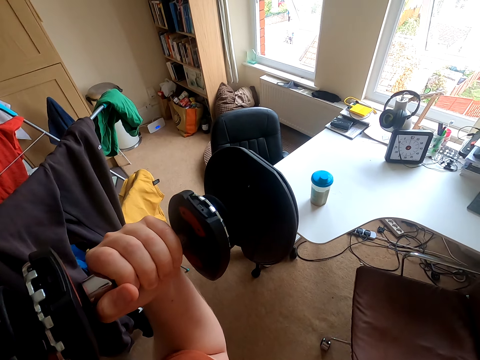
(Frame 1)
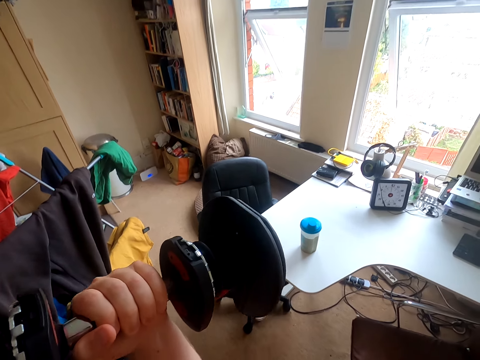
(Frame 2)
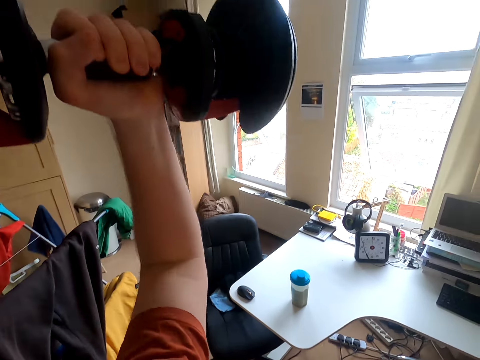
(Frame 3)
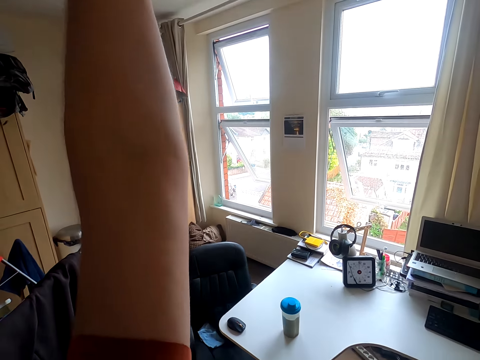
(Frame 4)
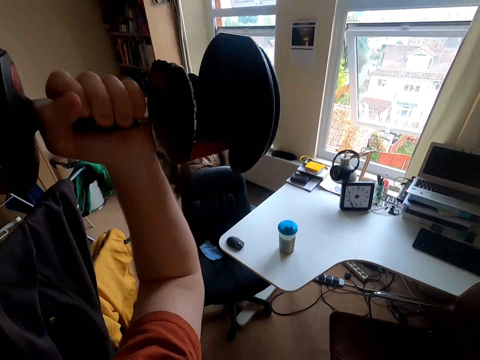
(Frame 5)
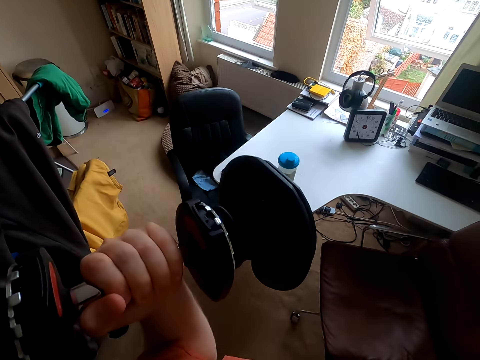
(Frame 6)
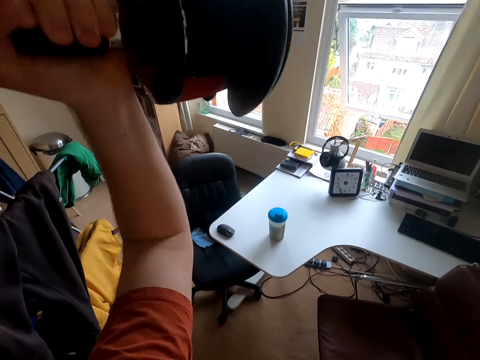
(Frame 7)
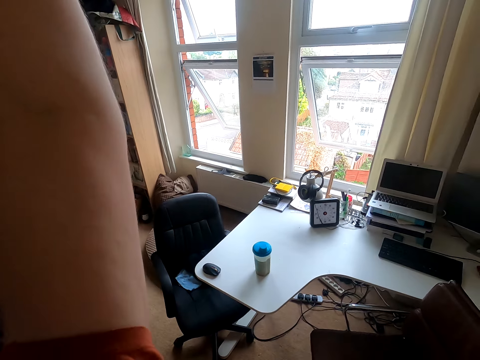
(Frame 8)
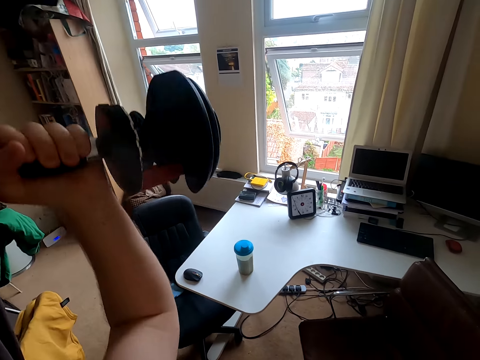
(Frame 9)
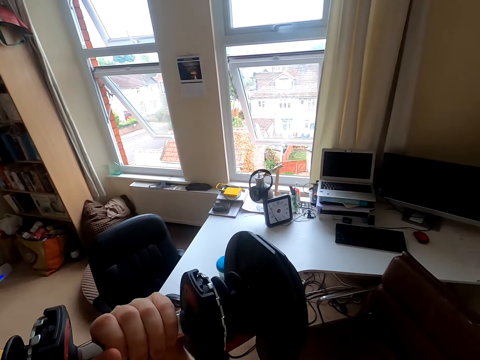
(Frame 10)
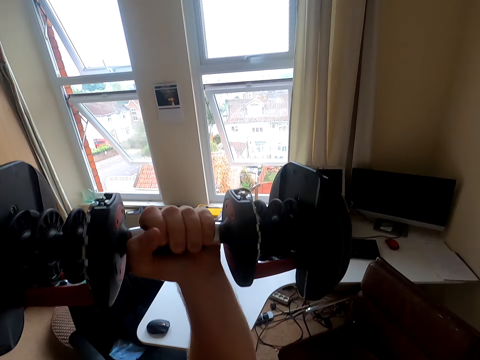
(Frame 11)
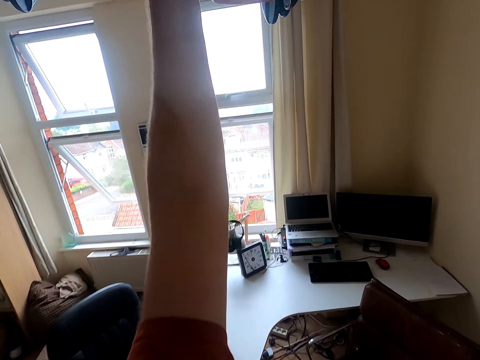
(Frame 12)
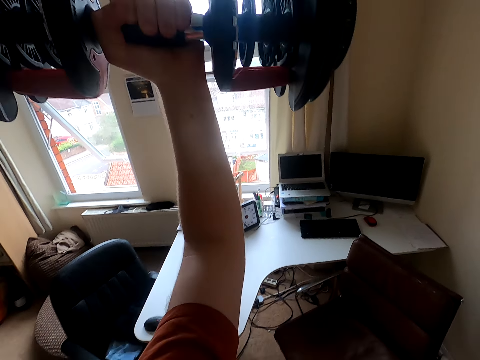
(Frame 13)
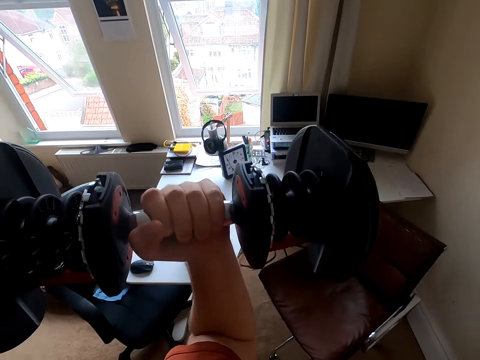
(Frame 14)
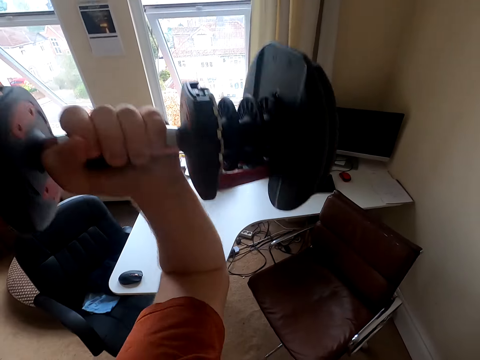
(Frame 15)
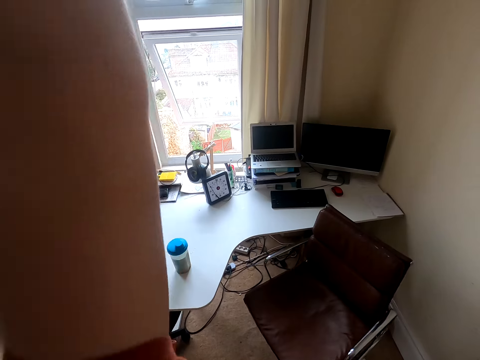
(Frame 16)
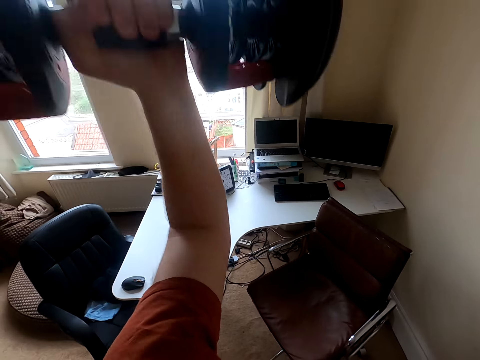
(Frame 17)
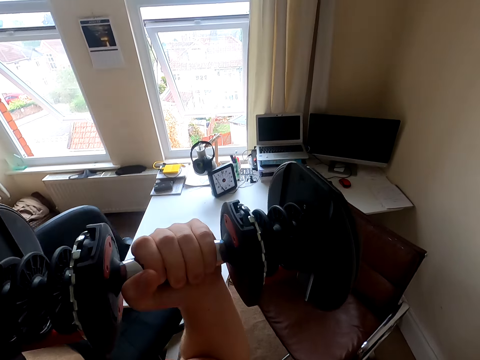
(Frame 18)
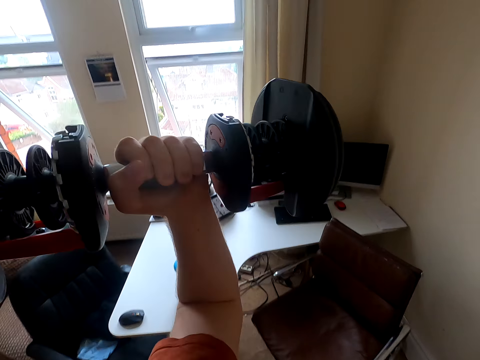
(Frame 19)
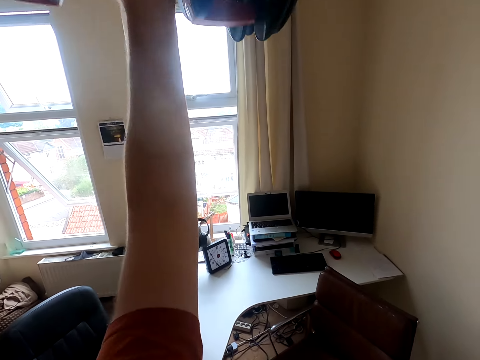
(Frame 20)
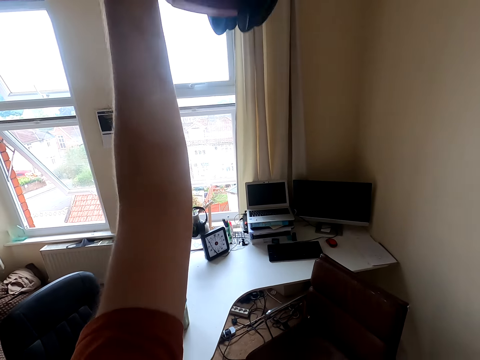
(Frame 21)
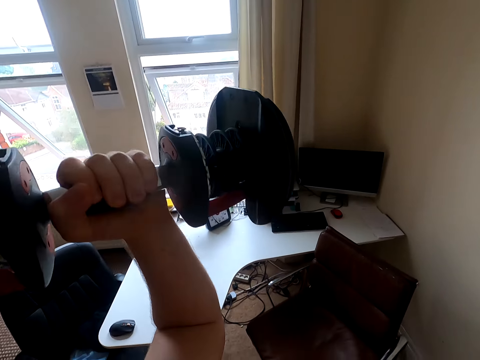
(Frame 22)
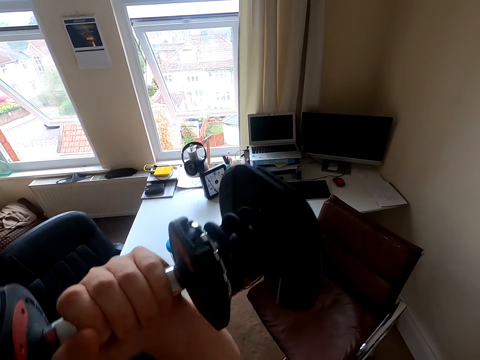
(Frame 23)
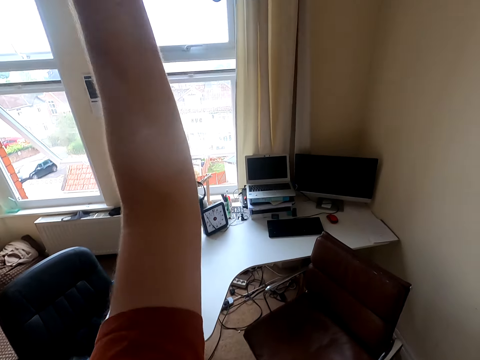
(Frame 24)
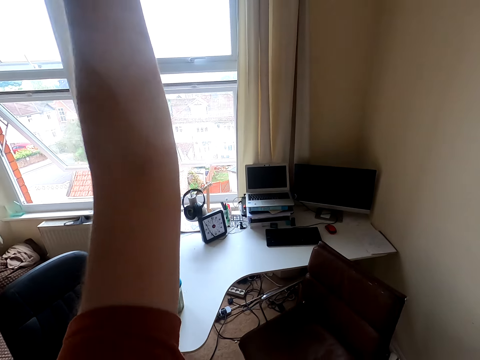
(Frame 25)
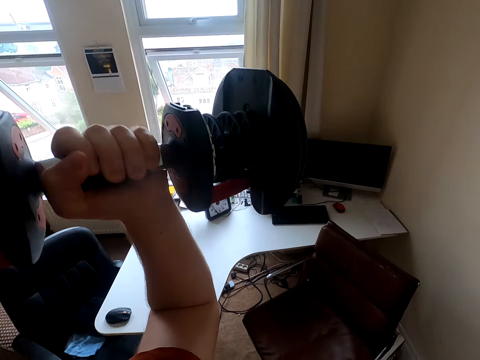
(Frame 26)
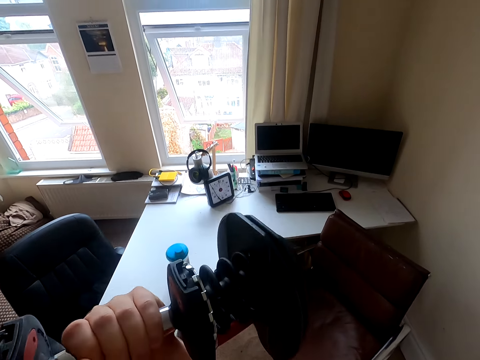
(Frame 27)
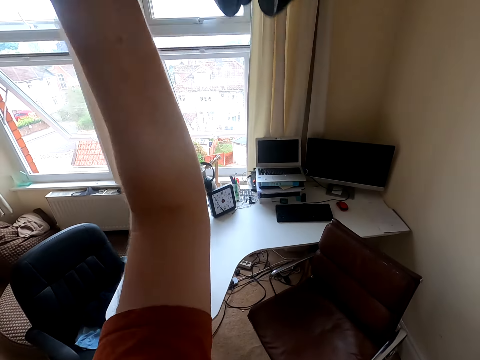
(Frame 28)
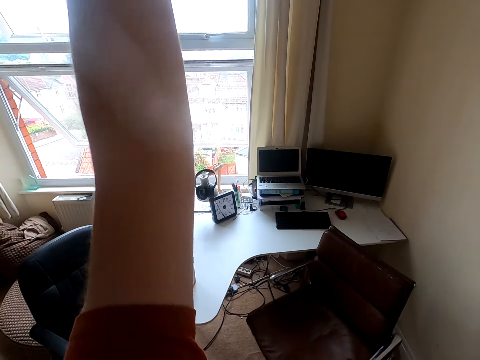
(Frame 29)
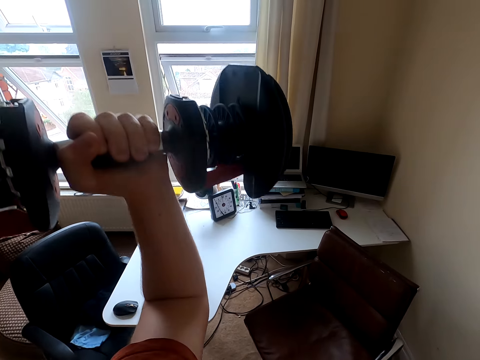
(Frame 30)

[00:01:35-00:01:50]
The camera wearer puts the dumbbell down. They lift up the dumbbell. They put the dumbbell down. They lift up the dumbbell. They put the dumbbell down. They lift up the dumbbell. They put the dumbbell down. They lift up the dumbbell. They put the dumbbell down. They lift up the dumbbell. They put the dumbbell down. They lift up the dumbbell.

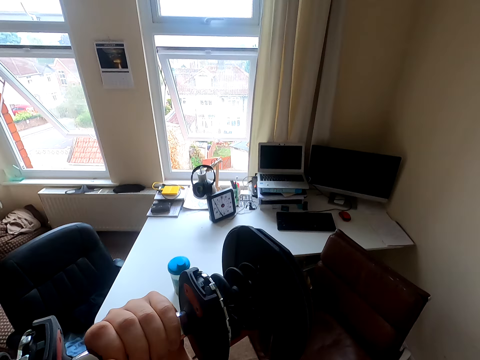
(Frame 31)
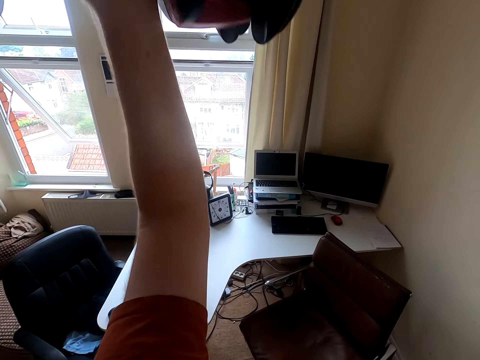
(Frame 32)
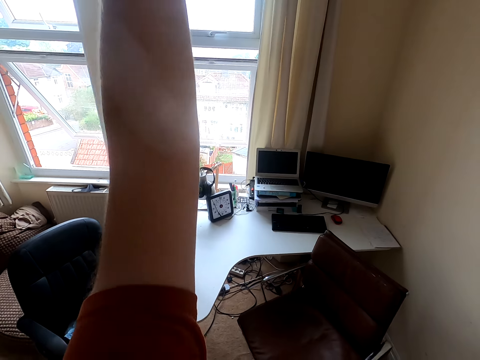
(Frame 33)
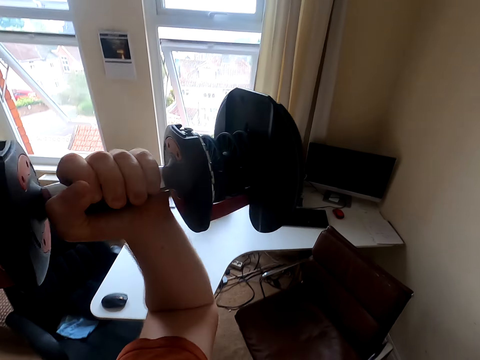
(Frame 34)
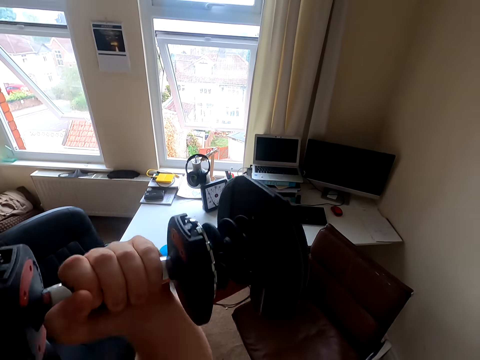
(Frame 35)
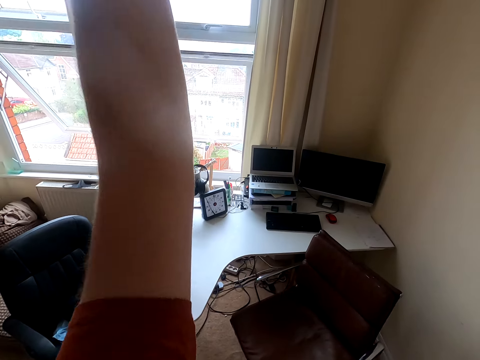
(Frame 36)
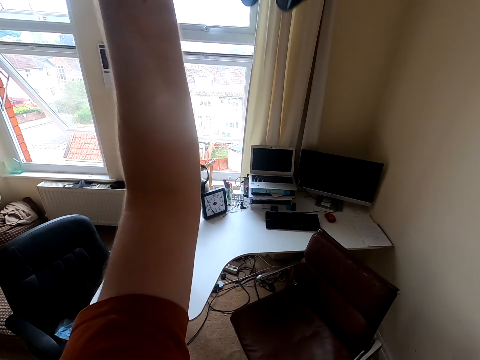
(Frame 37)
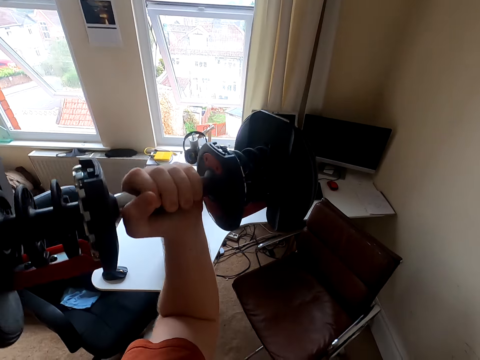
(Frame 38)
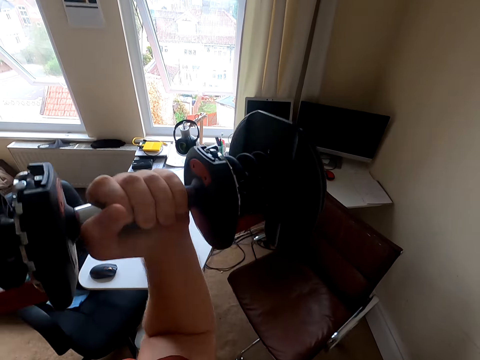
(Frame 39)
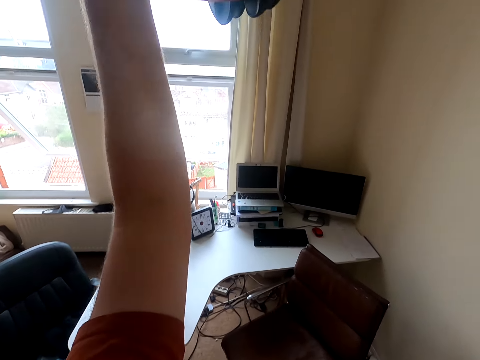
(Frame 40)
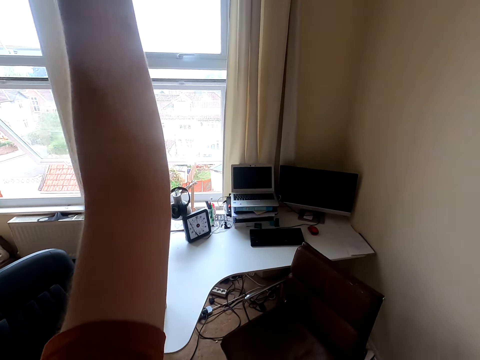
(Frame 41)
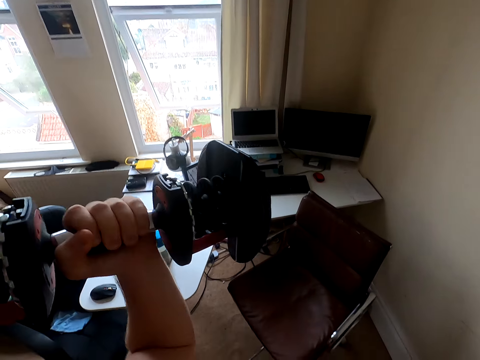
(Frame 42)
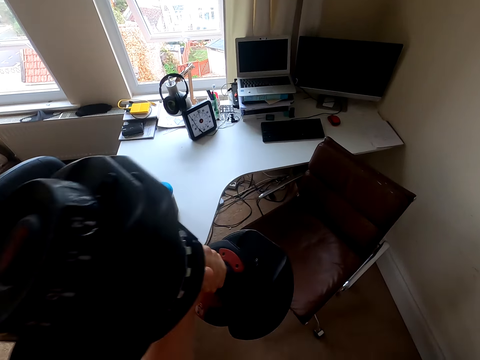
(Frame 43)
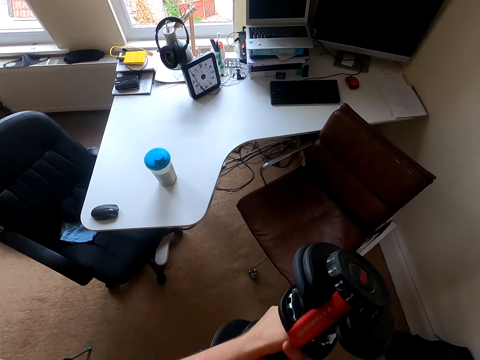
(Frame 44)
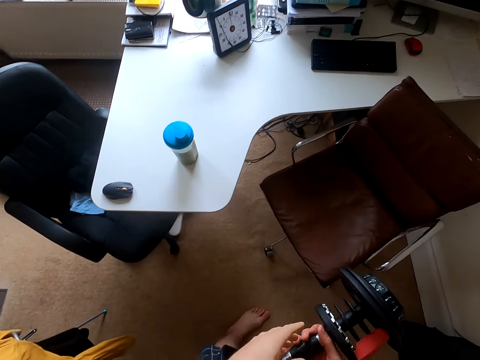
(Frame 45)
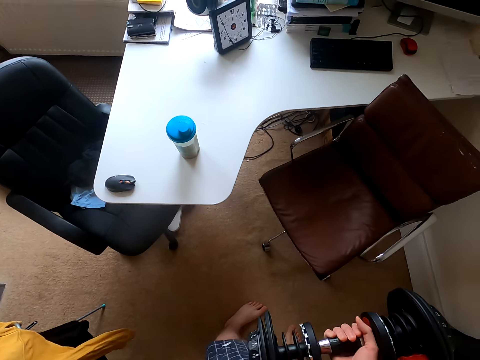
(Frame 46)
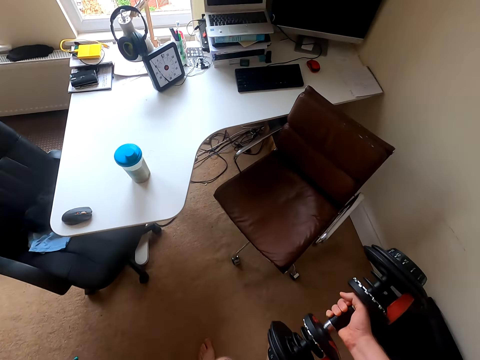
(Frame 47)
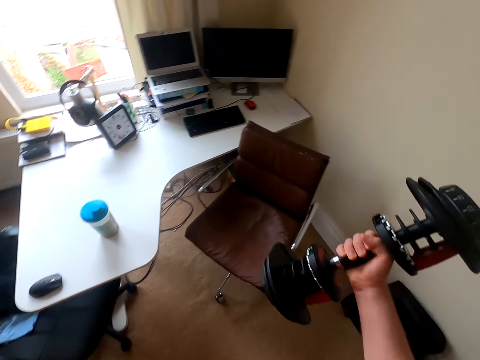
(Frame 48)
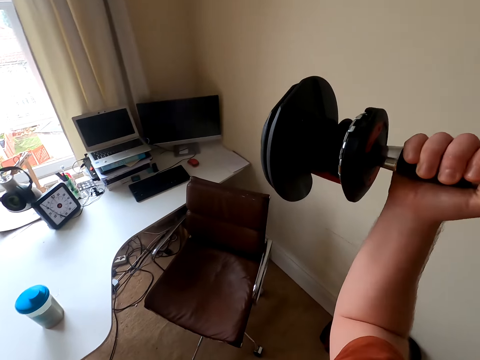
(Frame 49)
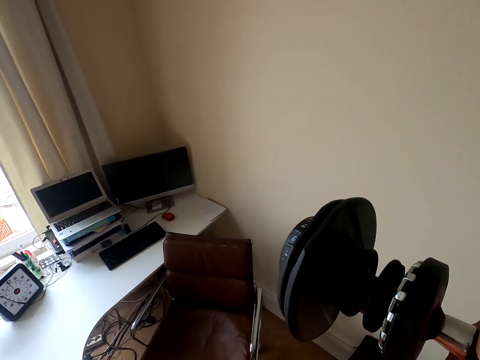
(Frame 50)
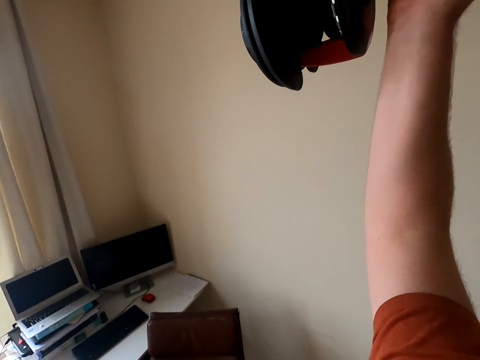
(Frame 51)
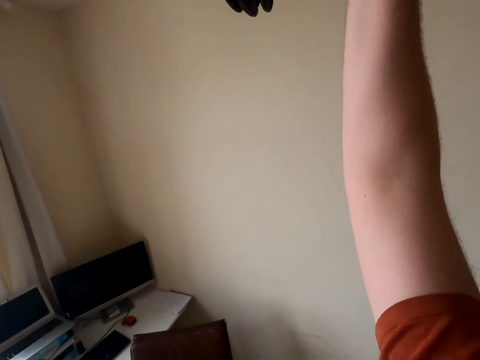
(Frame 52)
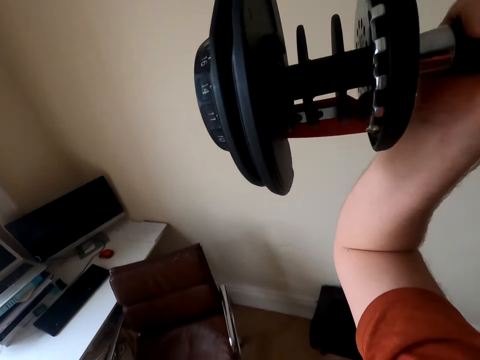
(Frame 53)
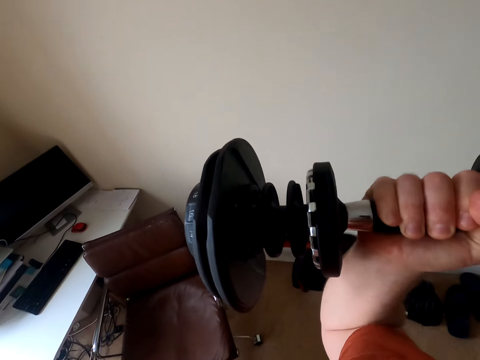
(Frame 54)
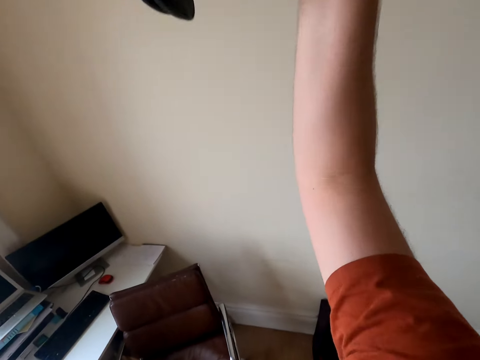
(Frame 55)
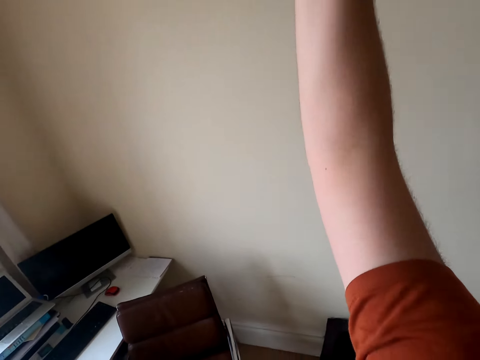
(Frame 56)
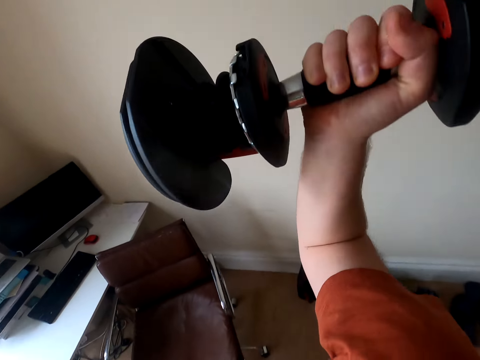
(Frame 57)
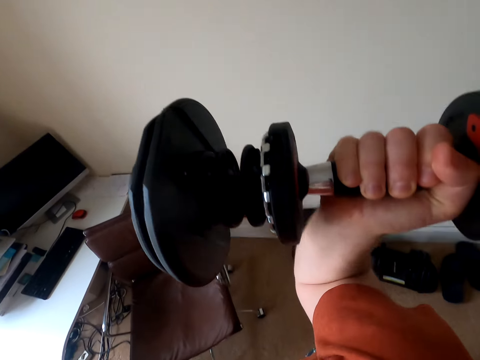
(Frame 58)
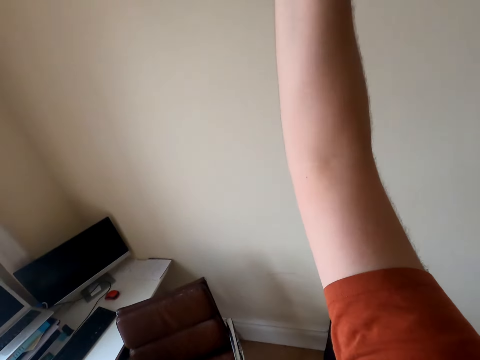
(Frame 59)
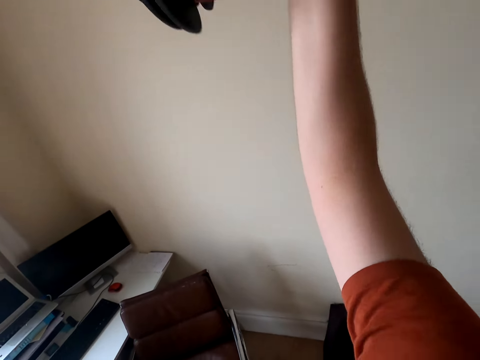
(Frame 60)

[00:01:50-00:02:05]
The camera wearer puts the dumbbell down. They lift up the dumbbell. They put the dumbbell down. They lift up the dumbbell. They put the dumbbell down. They lift up the dumbbell. They put the dumbbell down. They exchange the dumbbell to the other hand. They breathe. They lift up the dumbbell. They put the dumbbell down. They lift up the dumbbell. They put the dumbbell down. They lift up the dumbbell.
